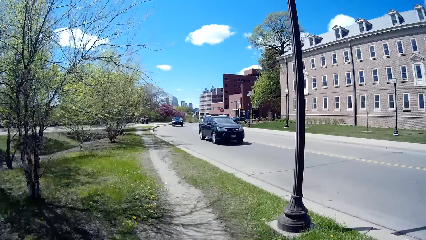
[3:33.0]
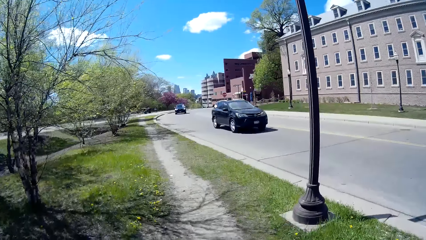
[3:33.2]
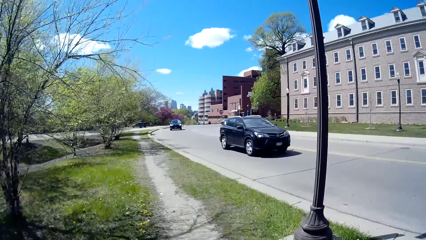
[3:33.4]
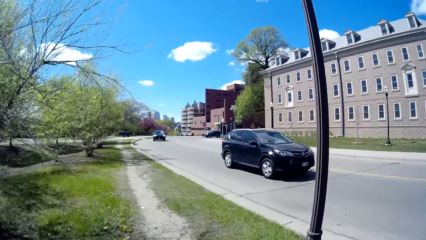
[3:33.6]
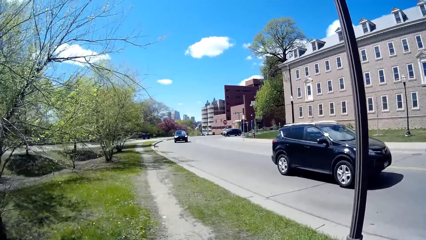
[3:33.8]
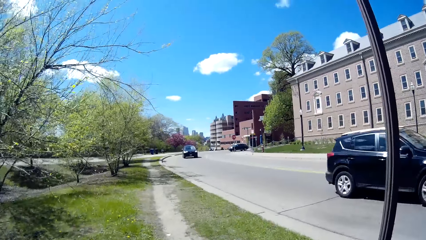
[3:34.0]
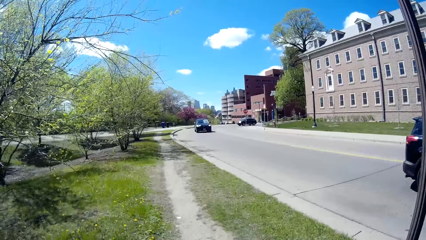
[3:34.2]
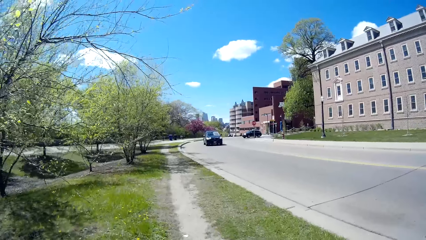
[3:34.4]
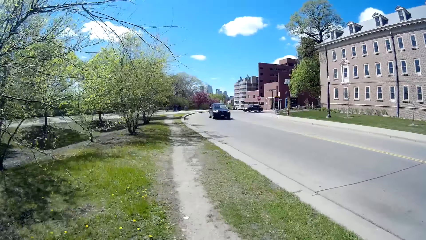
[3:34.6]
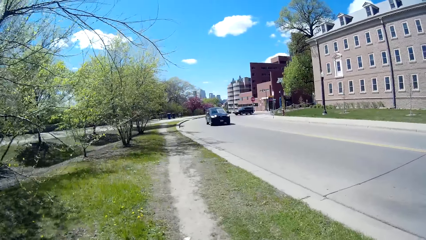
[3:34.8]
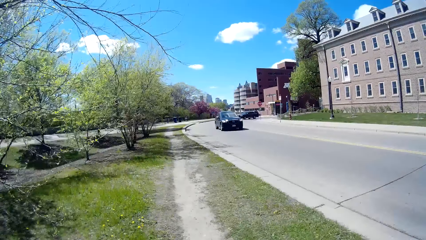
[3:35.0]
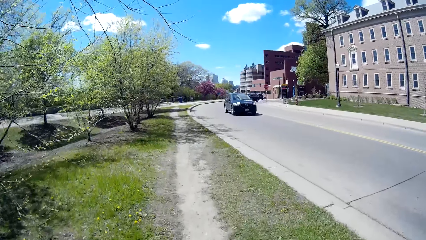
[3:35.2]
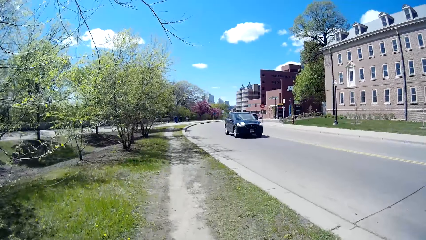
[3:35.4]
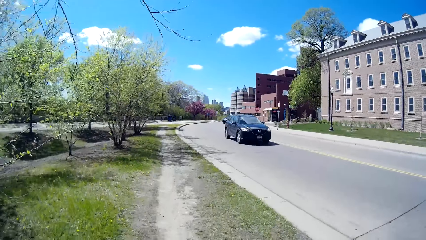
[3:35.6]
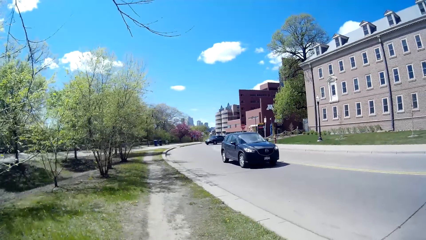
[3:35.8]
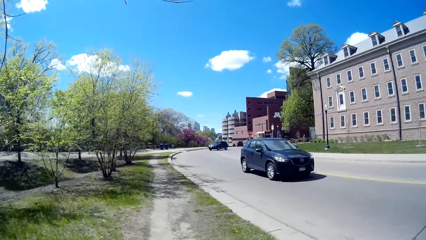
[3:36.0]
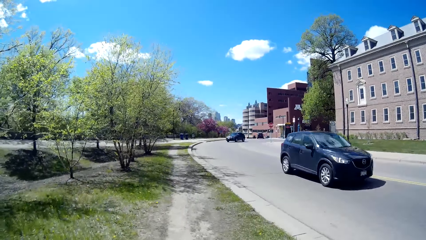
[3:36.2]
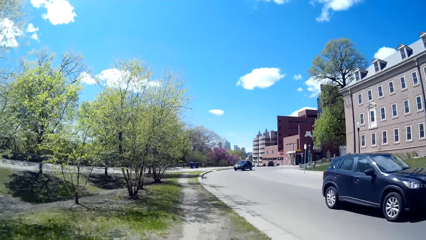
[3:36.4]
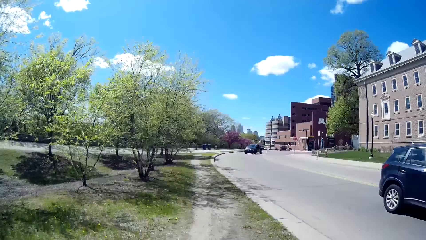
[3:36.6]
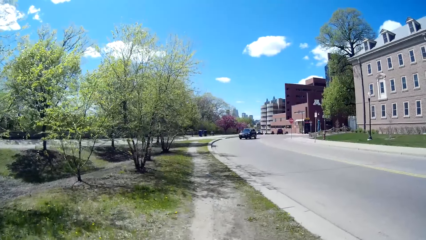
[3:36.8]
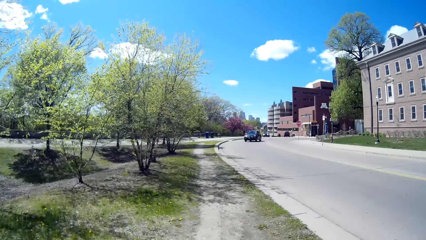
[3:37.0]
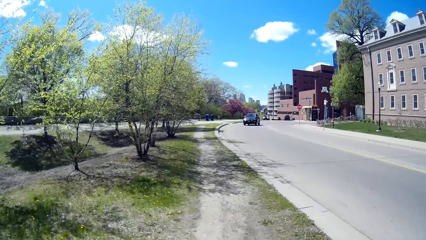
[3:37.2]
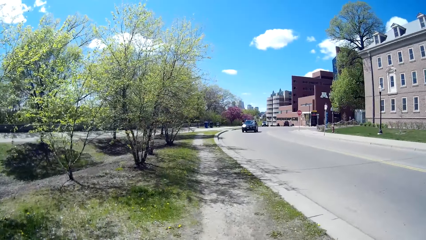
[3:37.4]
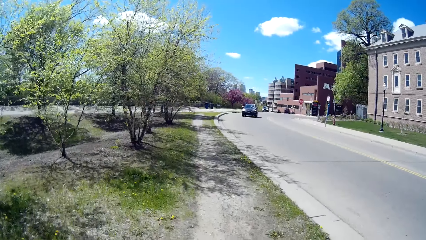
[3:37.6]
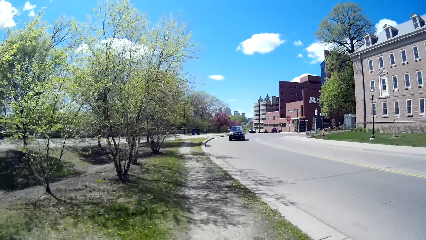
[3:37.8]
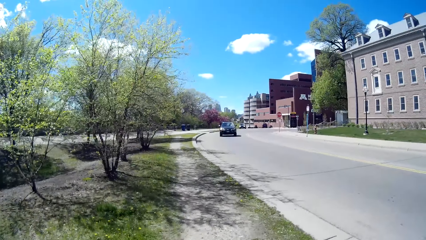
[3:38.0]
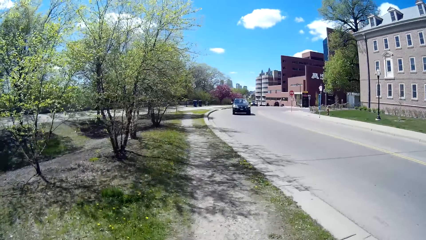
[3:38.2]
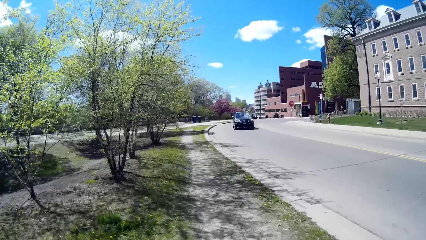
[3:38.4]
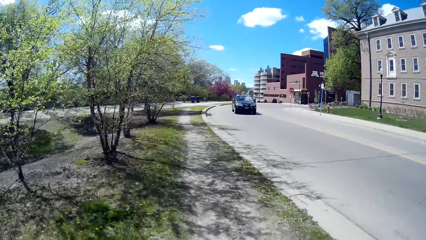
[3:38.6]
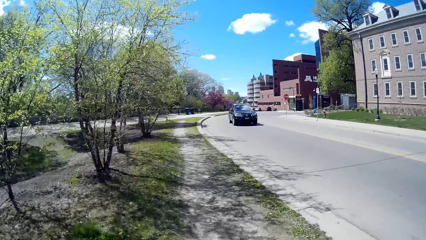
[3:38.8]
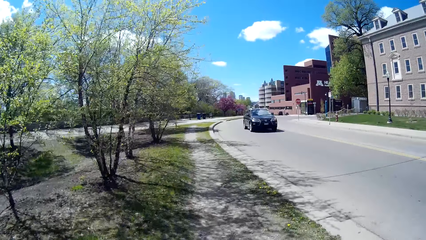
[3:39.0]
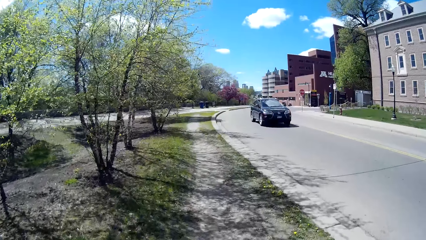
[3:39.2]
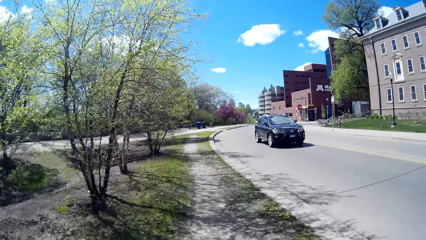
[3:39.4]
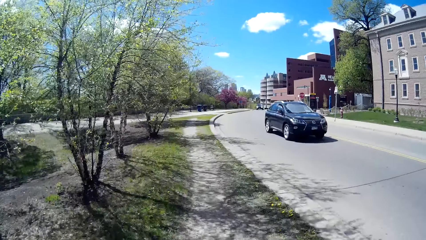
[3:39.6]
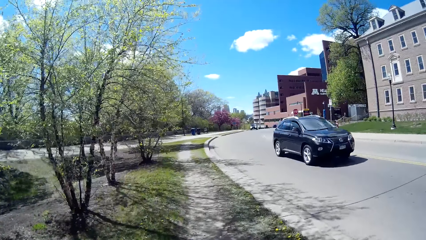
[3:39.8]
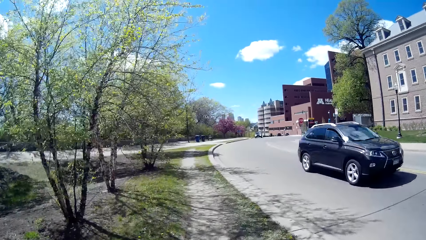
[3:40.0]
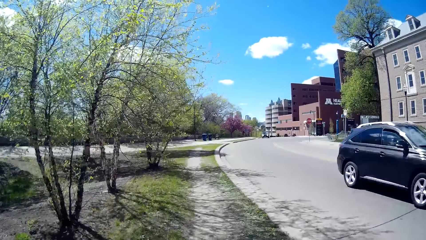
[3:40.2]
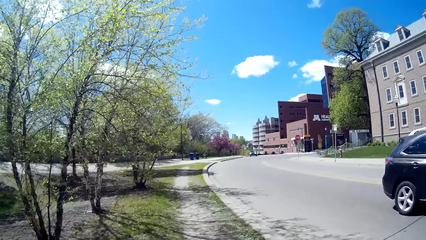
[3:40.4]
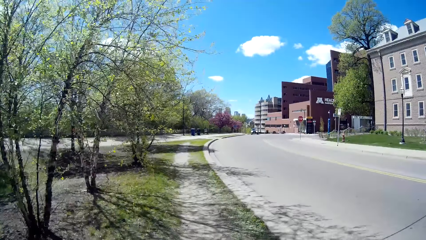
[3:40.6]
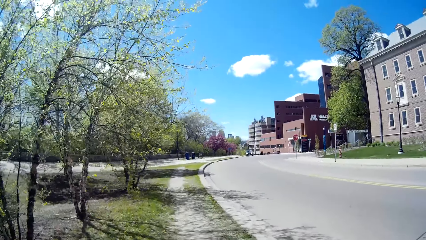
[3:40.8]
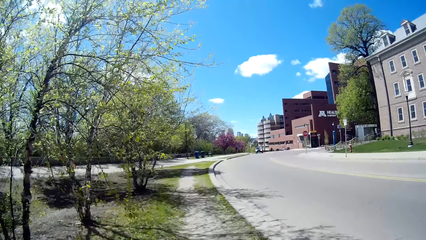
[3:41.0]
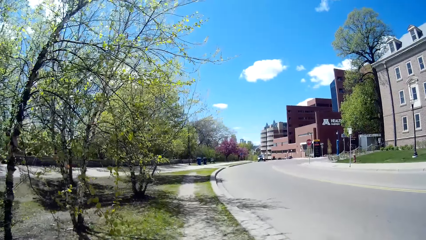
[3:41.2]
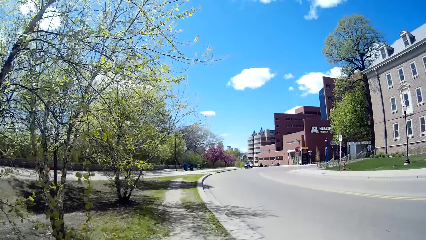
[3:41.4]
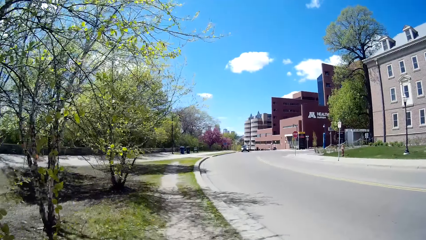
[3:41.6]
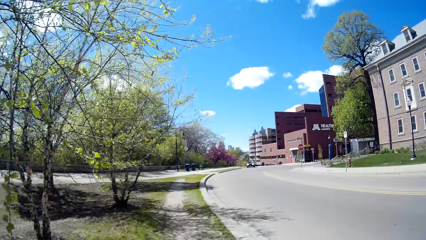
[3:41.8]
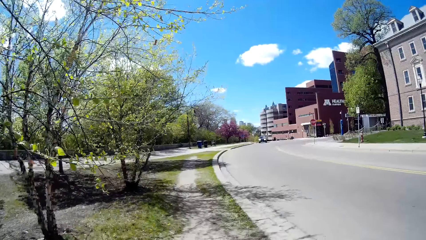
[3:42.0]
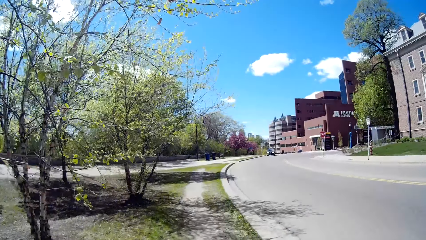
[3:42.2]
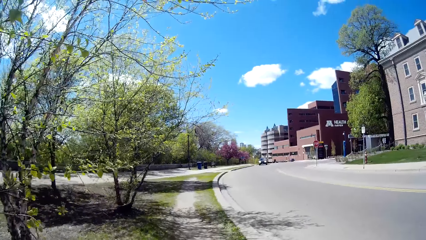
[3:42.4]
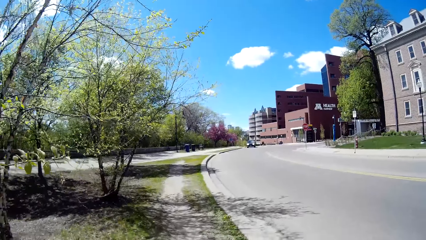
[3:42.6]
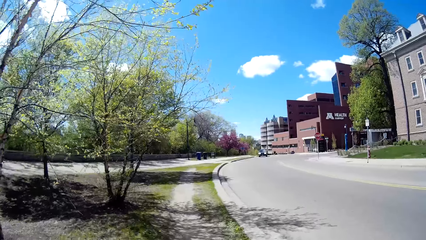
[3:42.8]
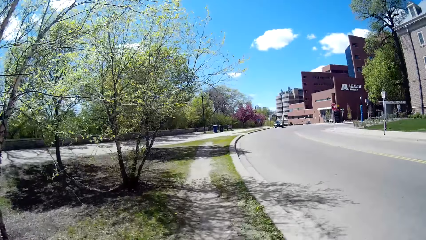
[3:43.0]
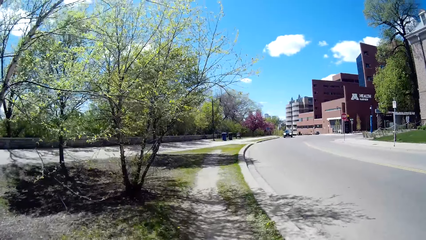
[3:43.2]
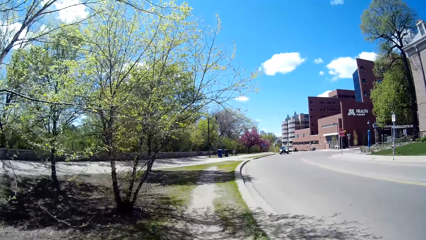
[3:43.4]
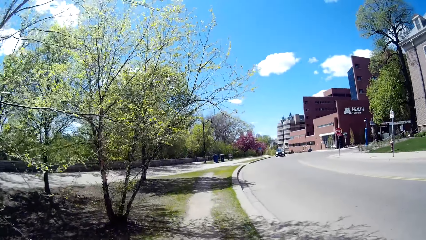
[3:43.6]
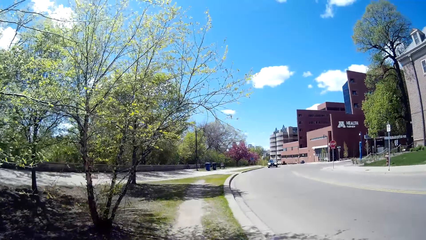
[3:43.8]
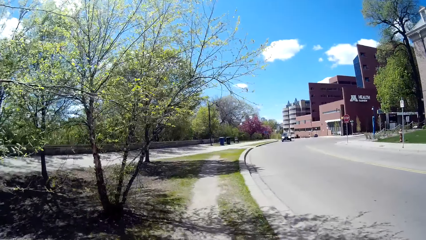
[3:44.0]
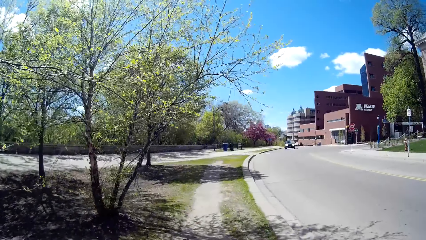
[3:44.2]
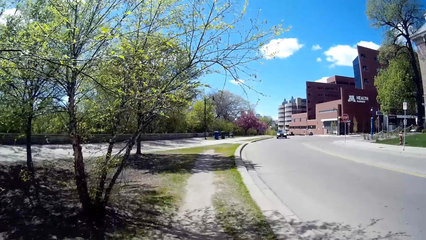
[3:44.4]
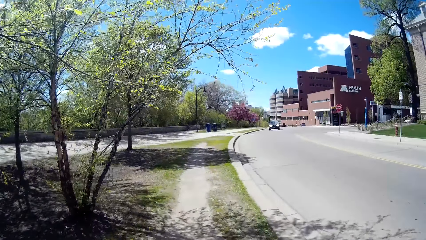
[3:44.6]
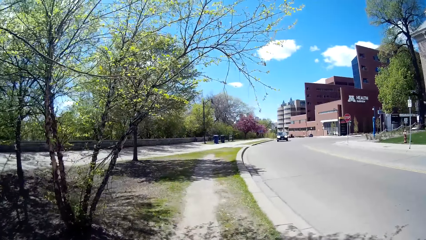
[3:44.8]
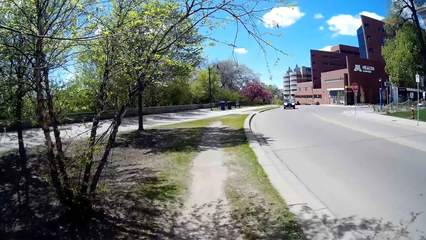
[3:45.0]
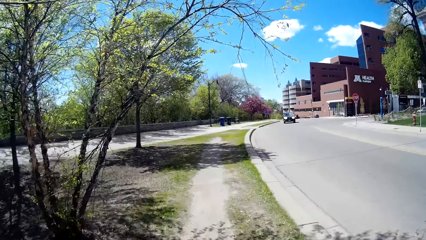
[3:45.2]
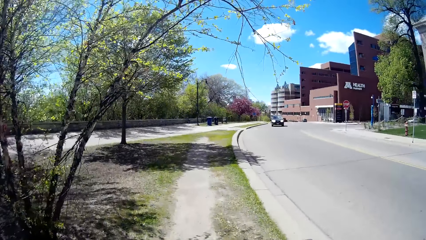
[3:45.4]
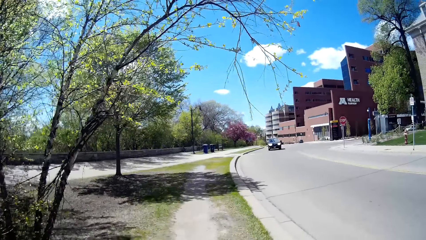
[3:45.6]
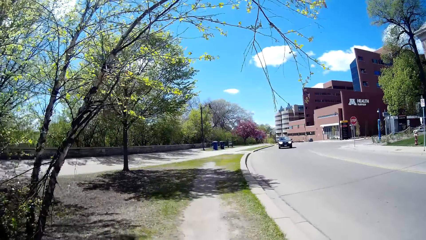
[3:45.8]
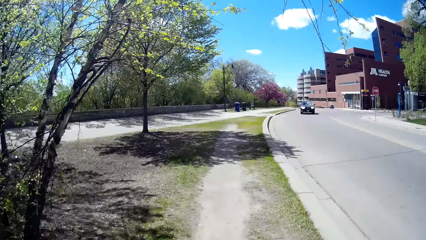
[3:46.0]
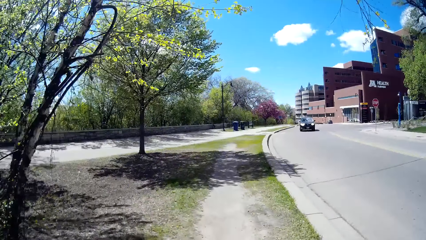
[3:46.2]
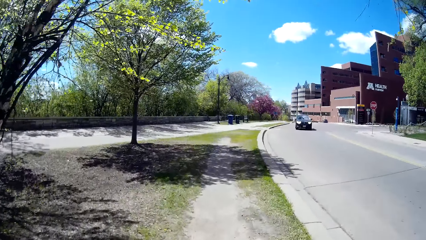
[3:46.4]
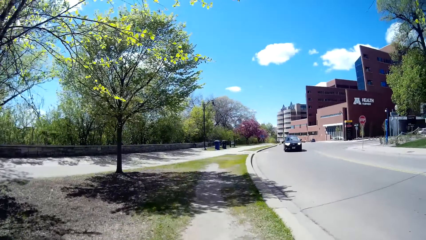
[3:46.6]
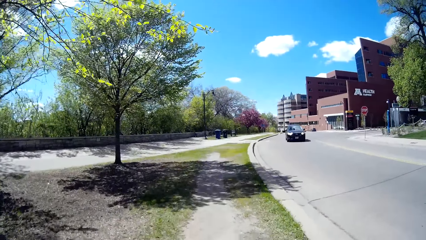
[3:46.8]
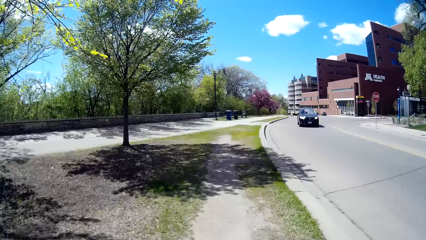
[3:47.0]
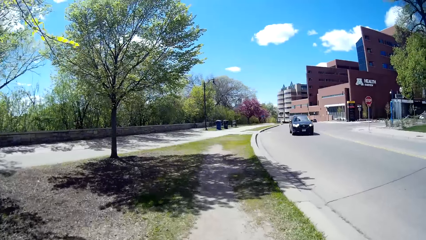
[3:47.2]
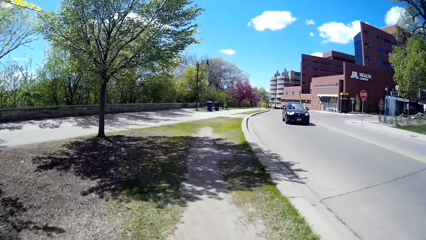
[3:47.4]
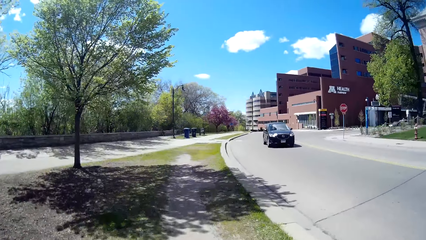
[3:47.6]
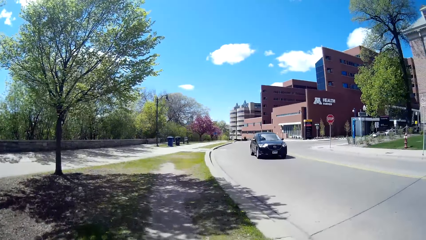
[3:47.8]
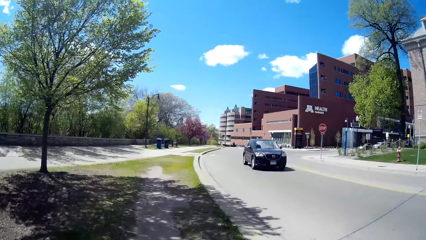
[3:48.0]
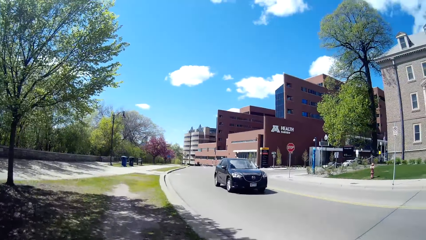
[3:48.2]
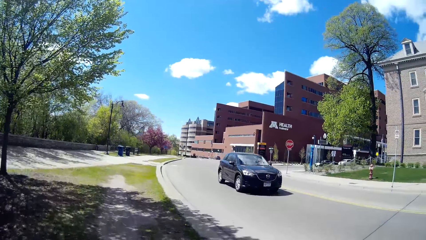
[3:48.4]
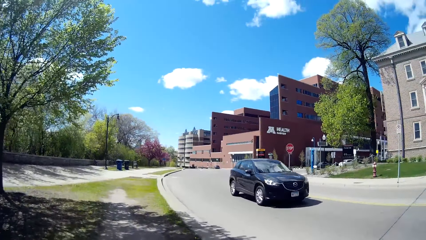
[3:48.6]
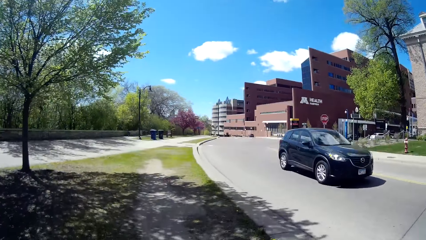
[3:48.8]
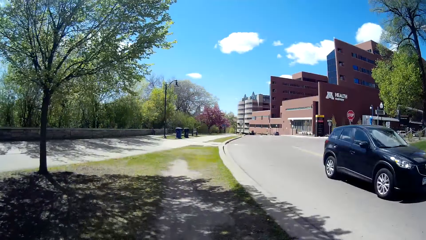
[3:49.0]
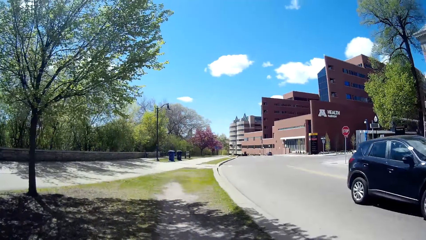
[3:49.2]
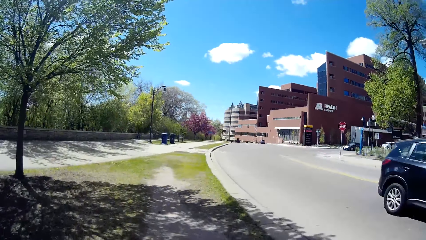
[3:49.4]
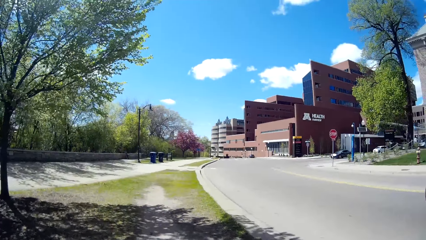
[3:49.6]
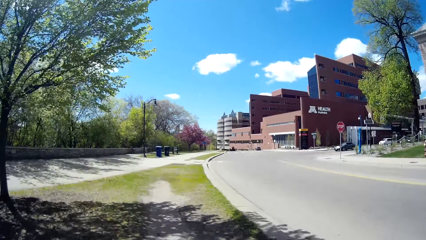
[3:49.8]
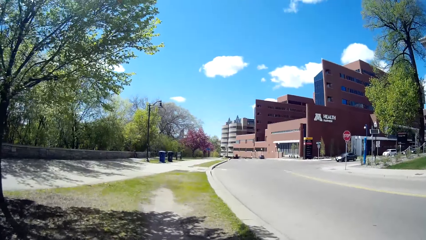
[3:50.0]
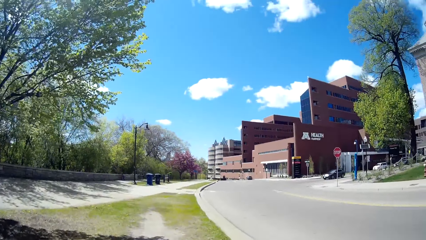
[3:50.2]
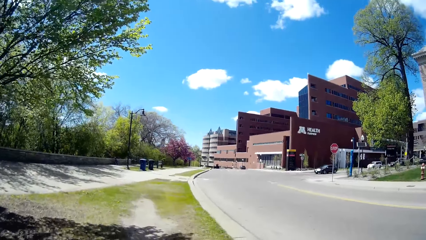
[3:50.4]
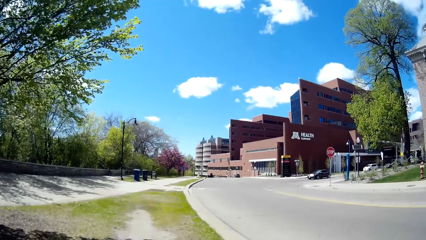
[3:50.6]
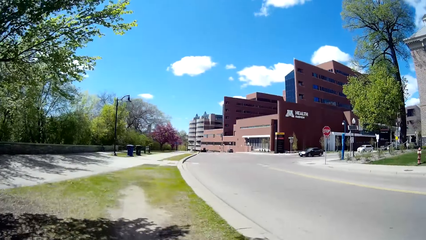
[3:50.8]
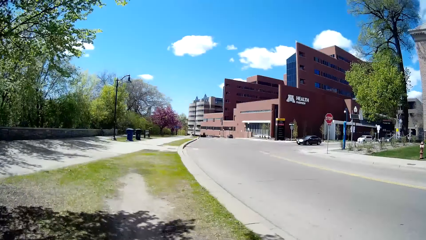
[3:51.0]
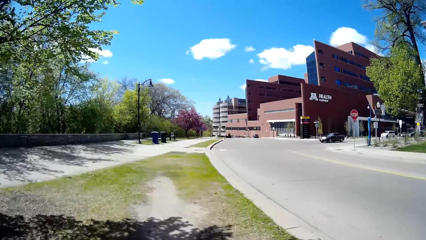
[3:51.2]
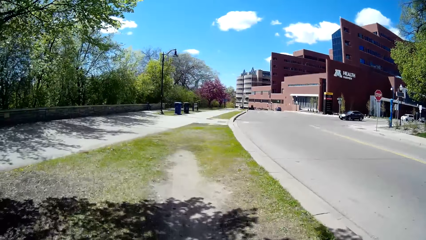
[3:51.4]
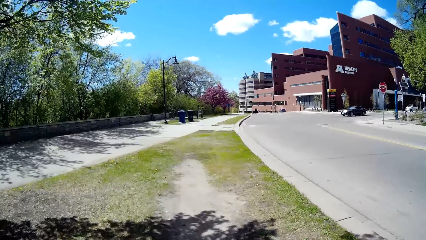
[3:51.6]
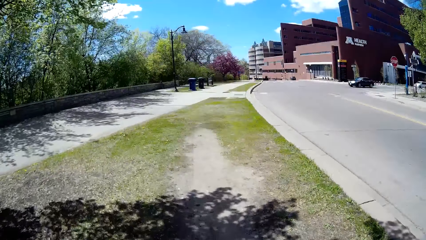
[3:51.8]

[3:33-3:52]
A black car drives past the camera wearer. A black car drives past them repeatedly.
